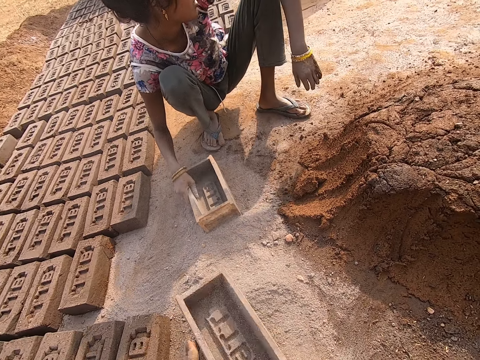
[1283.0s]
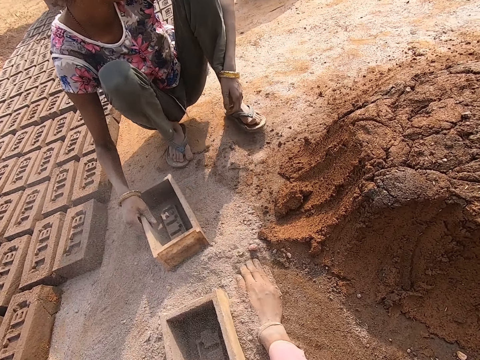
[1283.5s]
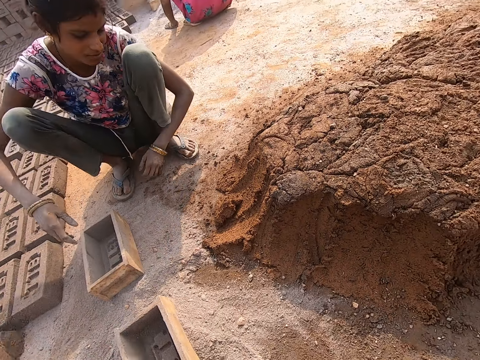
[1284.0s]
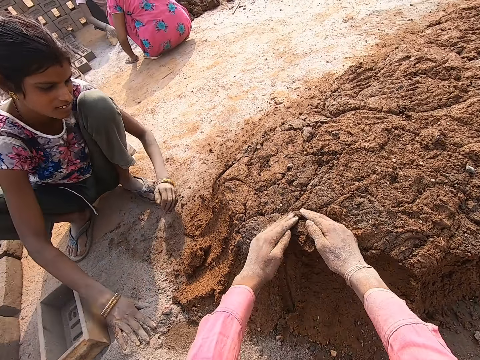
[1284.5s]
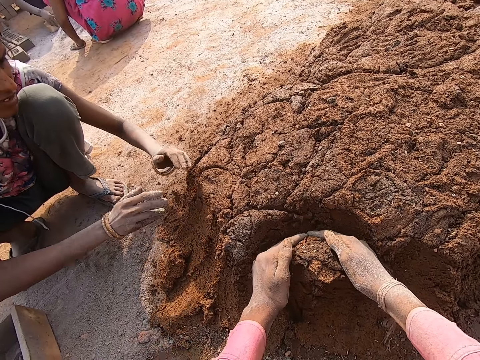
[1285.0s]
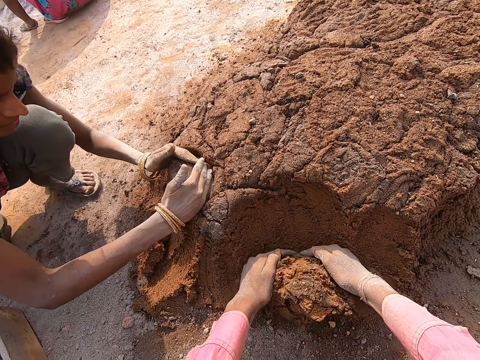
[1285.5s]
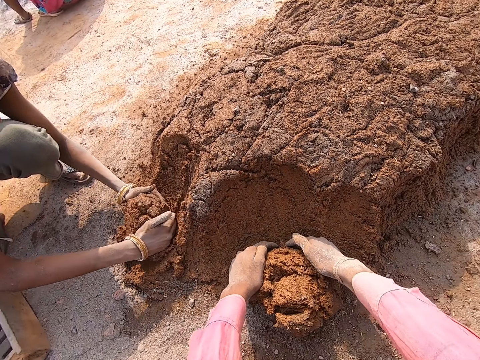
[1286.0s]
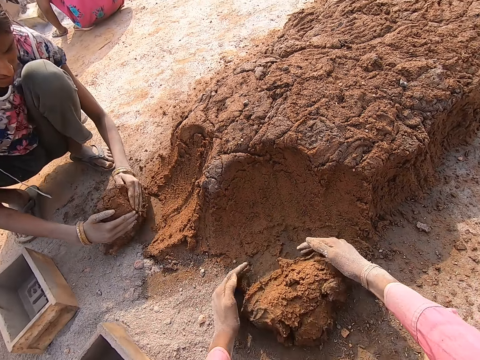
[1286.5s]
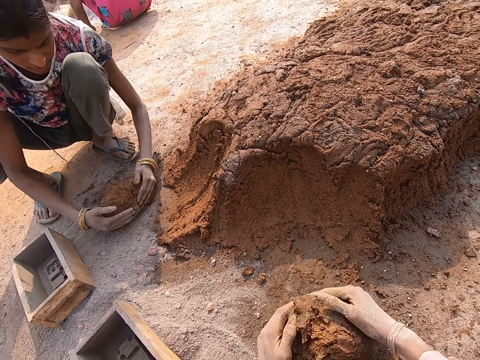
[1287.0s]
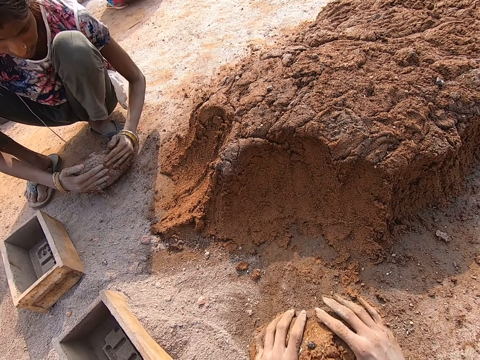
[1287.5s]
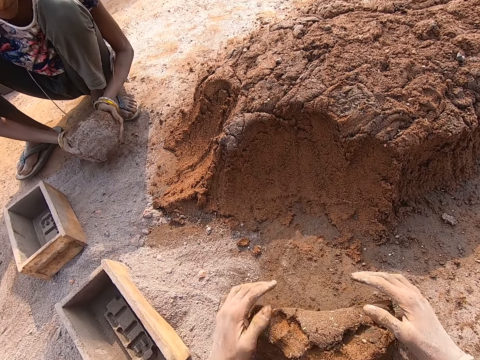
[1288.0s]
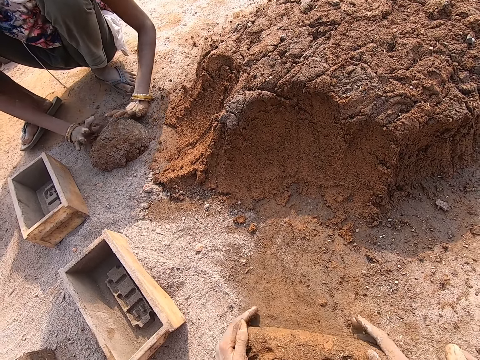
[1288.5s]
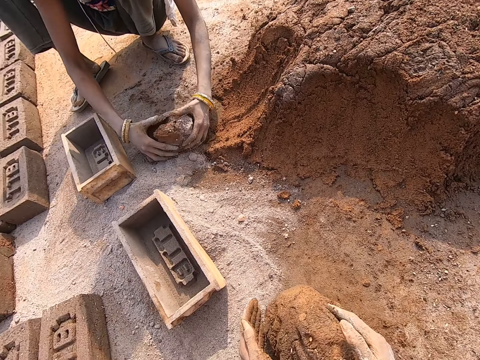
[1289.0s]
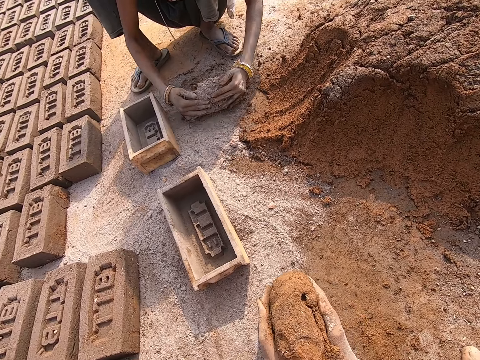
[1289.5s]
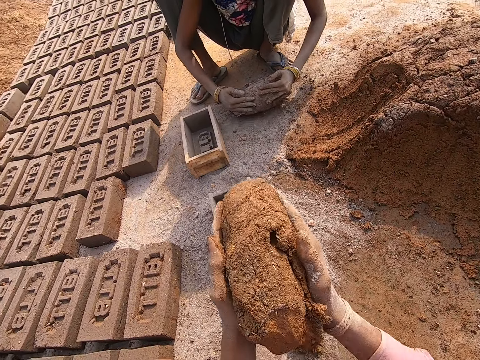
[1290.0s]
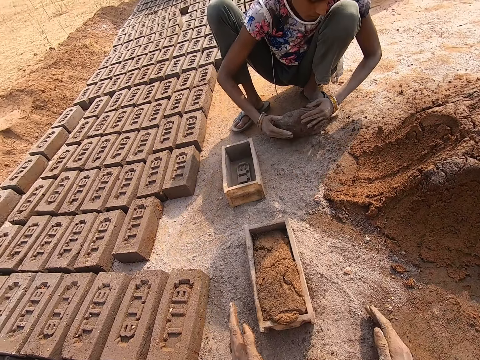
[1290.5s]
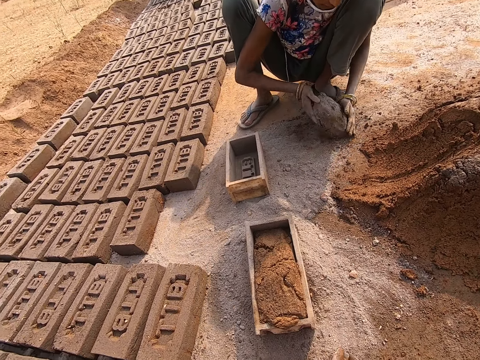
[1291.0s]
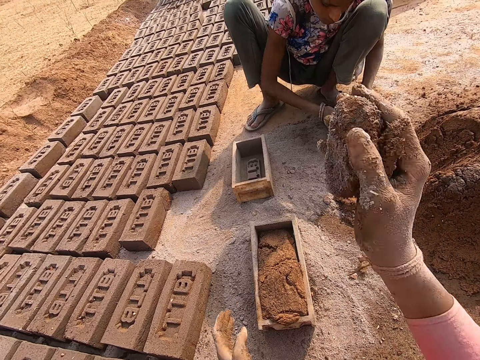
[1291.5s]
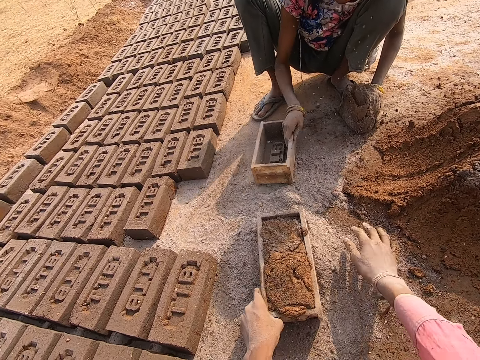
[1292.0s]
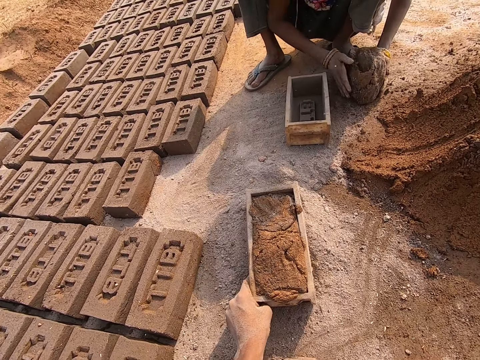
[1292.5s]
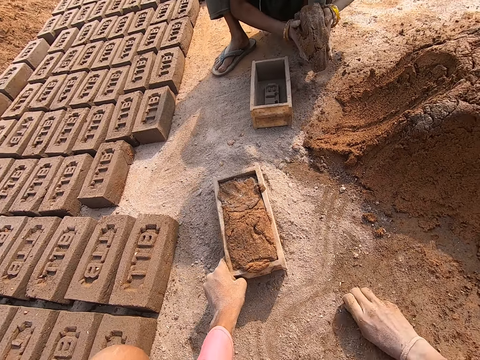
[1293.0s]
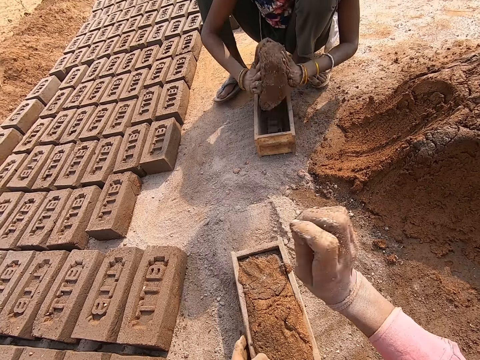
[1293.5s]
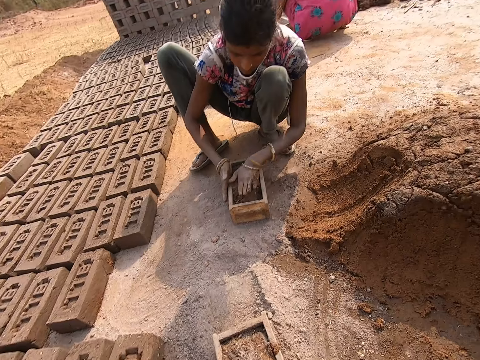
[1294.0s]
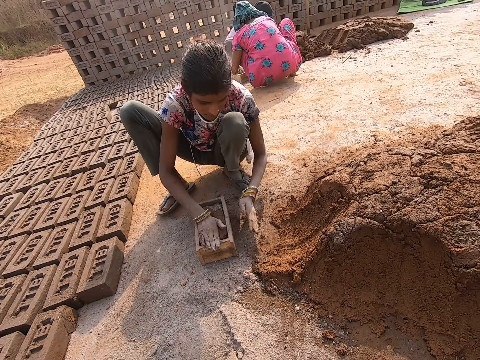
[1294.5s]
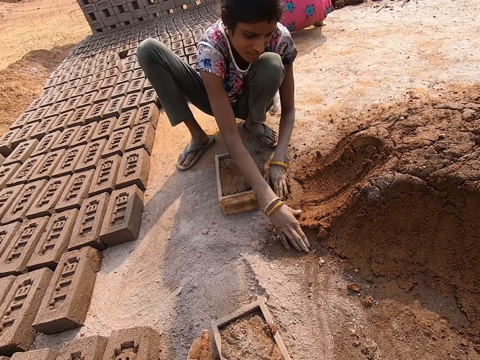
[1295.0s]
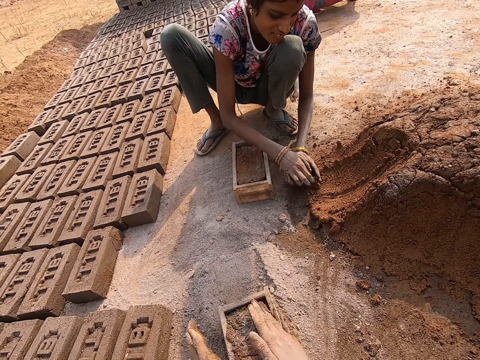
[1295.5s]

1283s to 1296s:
The camera wearer gathers dry sand using a brick mold. They place the brick mold on the ground, turn the brick mold. They spread the dry sand on the ground. They take mortar from a heap of mortar. A person rolls mortar. The camera wearer rolls the mortar, lifts the mortar. They throw the mortar in the brick mold. They throw the mortar in the brick mold again. The person pulls the brick mold. The camera wearer collects pieces of mortar from the ground. They throw the mortar in the brick mold. The person puts mortar in the brick mold.

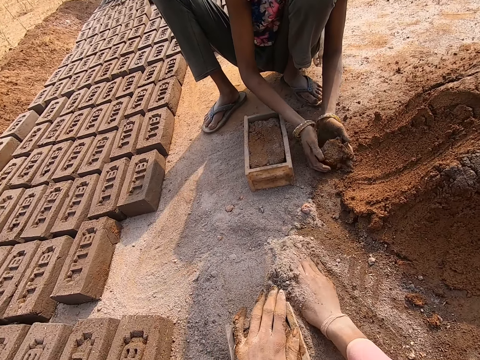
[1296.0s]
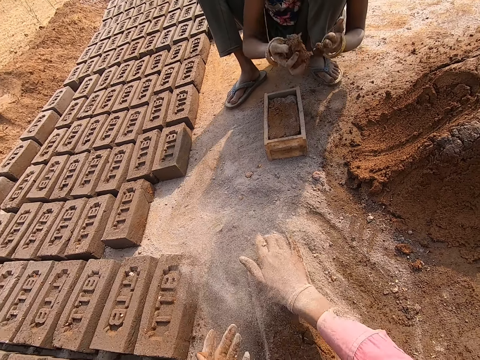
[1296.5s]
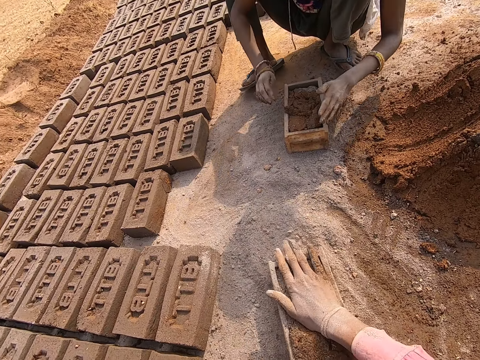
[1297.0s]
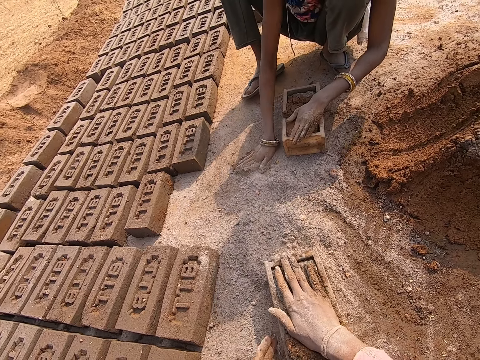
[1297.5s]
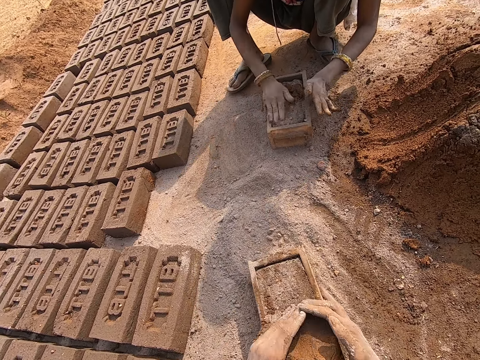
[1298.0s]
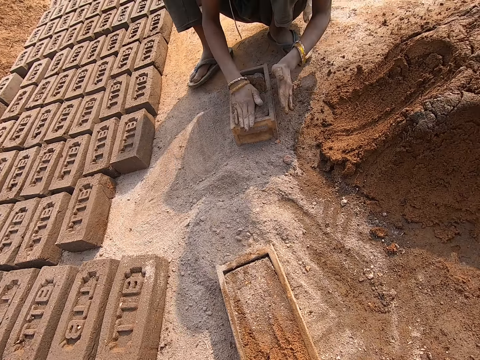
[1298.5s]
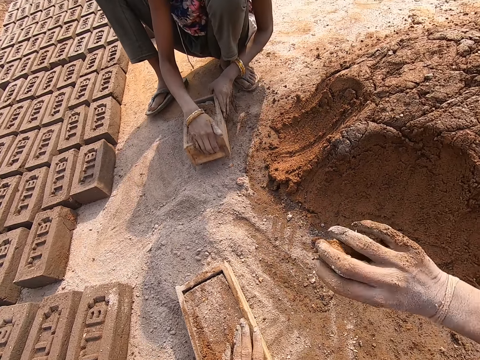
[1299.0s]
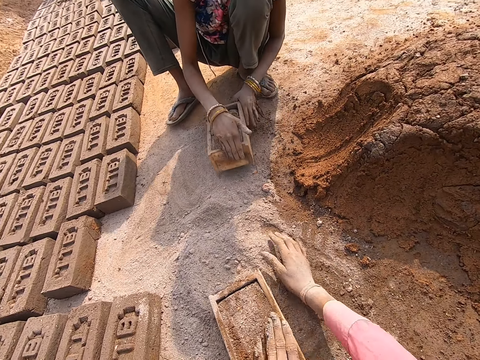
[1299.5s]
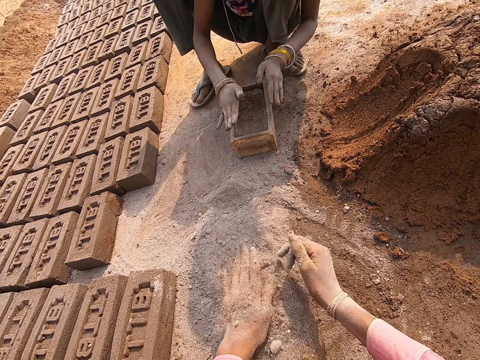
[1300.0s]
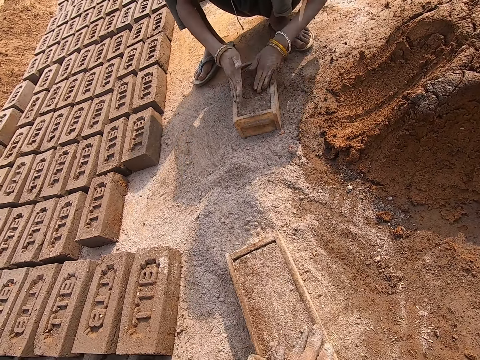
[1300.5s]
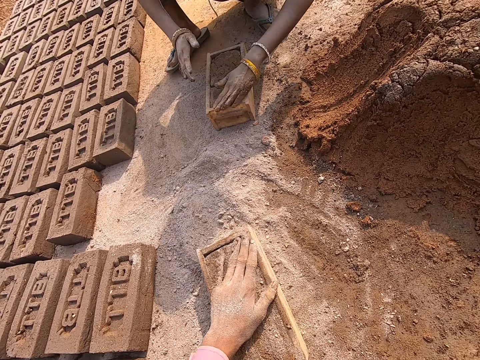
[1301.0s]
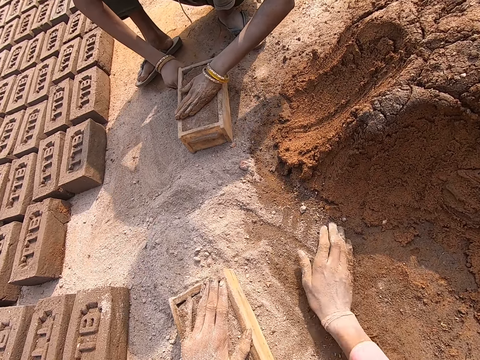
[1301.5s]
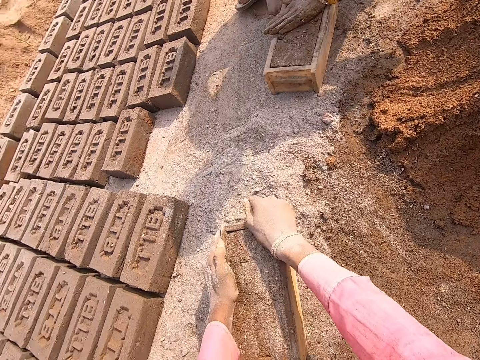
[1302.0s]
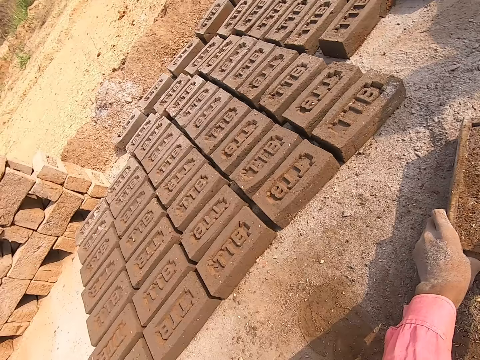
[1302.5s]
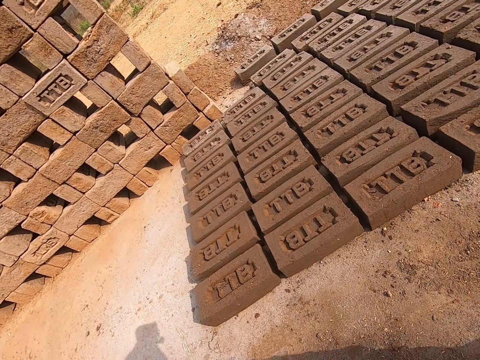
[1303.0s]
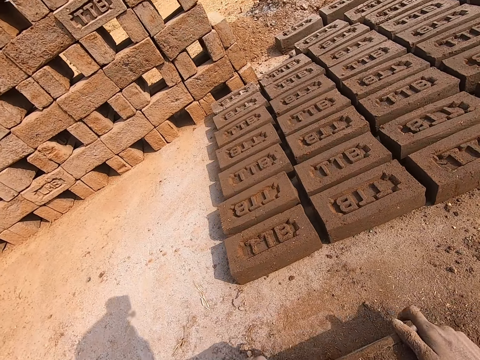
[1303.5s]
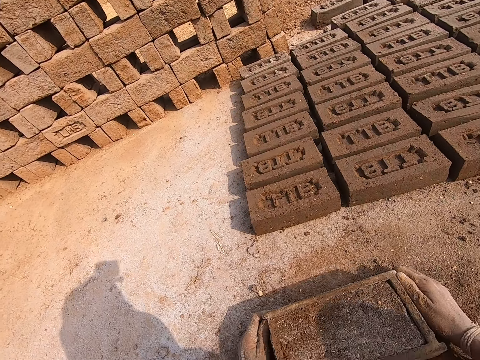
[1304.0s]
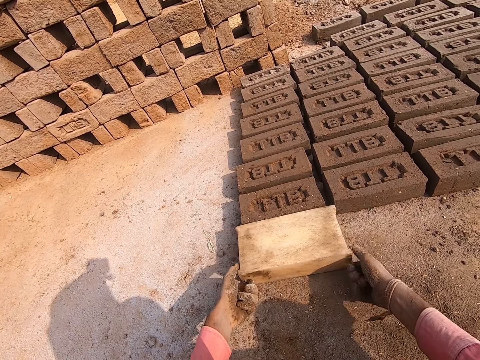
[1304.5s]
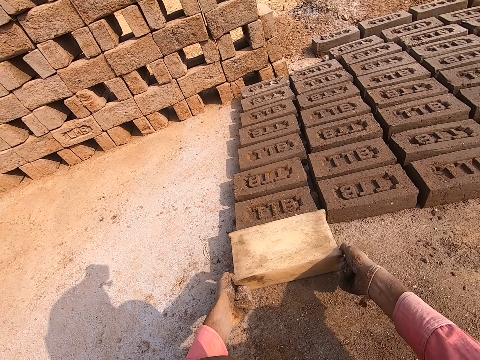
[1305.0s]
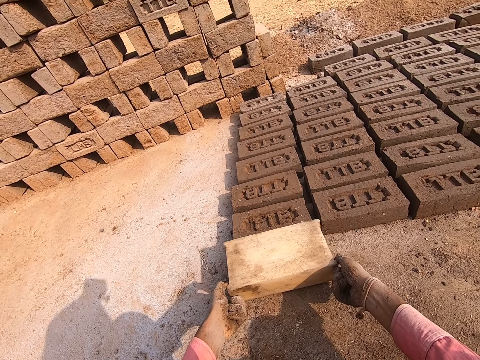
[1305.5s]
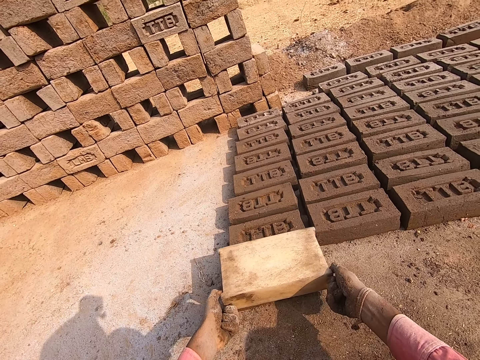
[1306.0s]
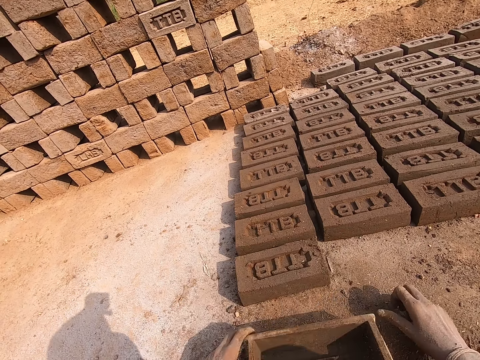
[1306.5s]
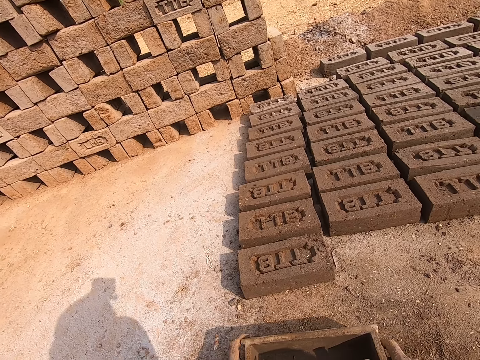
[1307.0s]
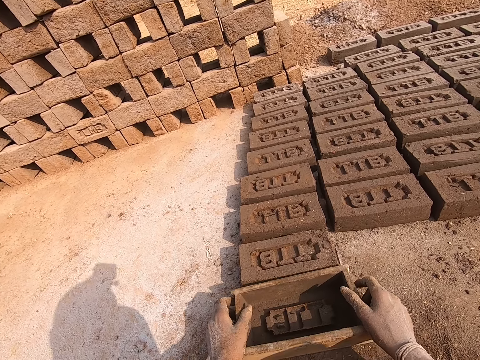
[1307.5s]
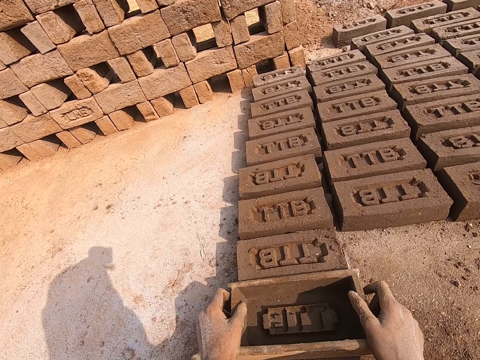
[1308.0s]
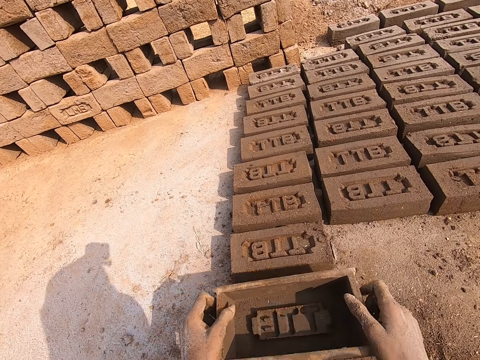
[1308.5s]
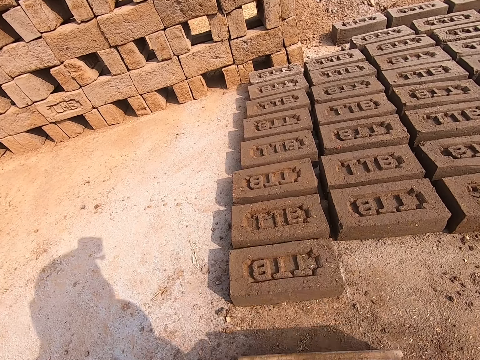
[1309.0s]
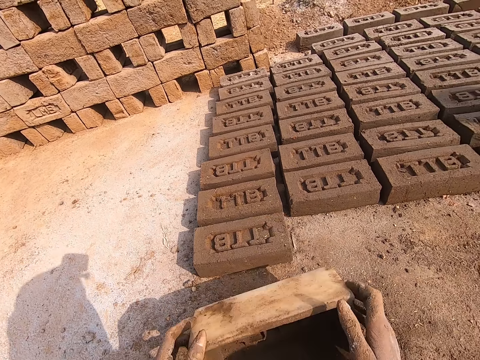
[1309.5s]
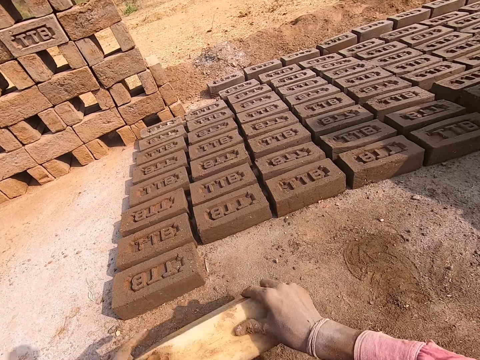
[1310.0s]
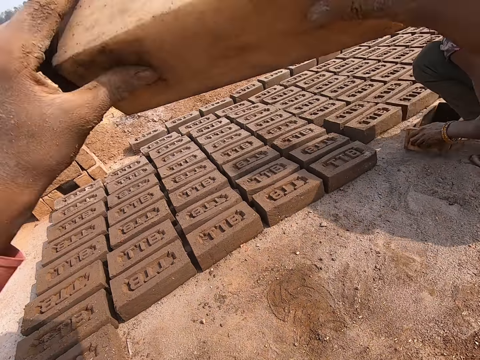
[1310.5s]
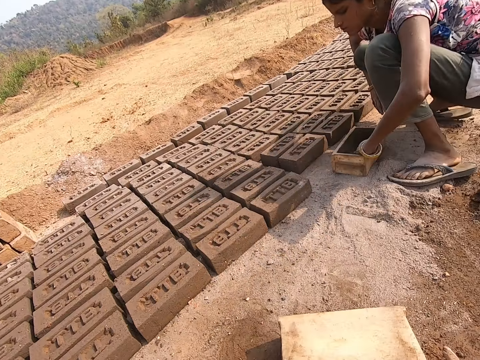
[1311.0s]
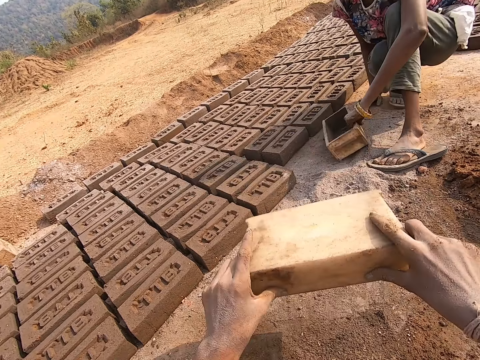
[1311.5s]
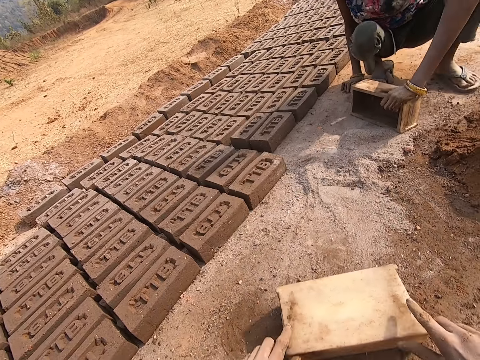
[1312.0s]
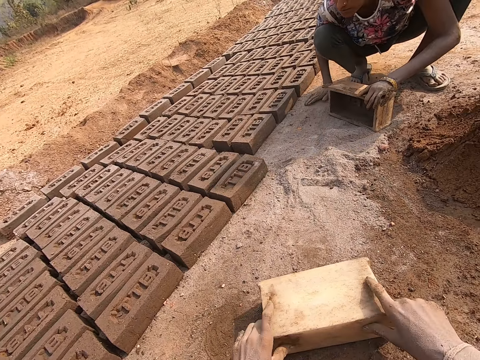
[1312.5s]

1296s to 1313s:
The camera wearer adjusts the mortar in the brick mold. A person collects mortar. The camera wearer spreads dry sand on the mortar in the brick mold. The person puts mortar in the brick mold. The camera wearer interacts with the person. They adjust the mortar in the brick mold, remove extra mortar from the brick mold. The person puts dry sand on the mortar. The camera wearer throws mortar on the heap of mortar. They spread the dry sand on the mortar in the brick mold. They shake the brick mold. They move their right hand. They look around. They lift the brick mold, turn down the brick mold. They remove the brick mold from the brick. They drop the brick mold on the ground. They shape the brick. They move the brick mold on the ground. They tap on the brick. They turn the brick mold, raise the brick mold. They drop the brick mold on the ground. They tap the brick mold on the ground. The person puts sand in the brick mold.
